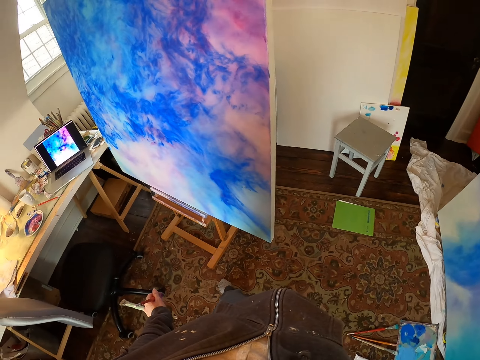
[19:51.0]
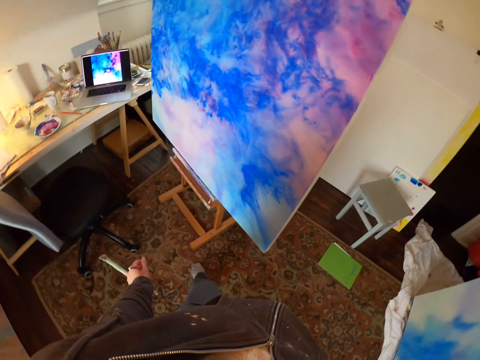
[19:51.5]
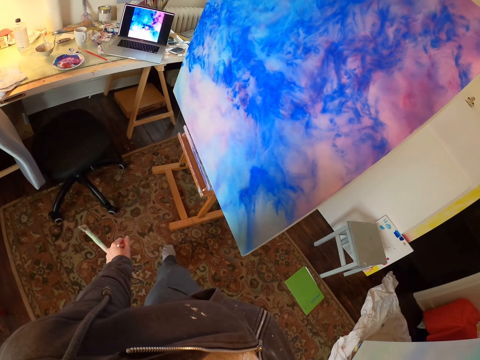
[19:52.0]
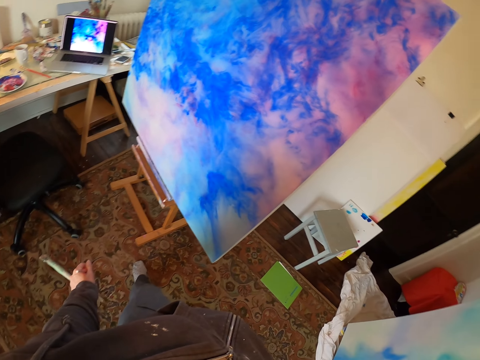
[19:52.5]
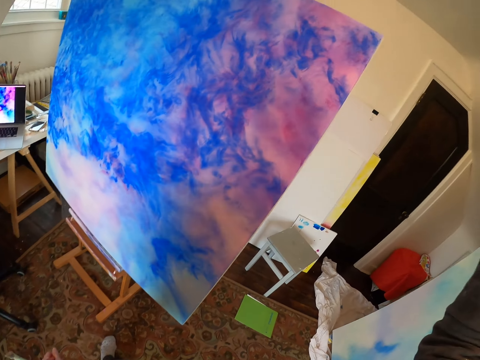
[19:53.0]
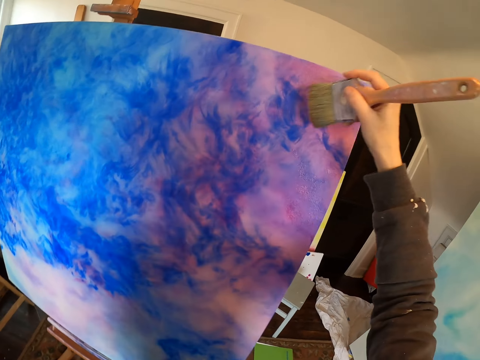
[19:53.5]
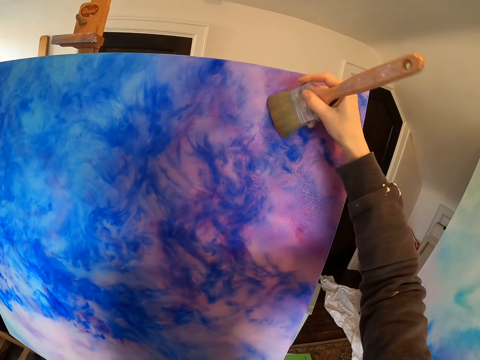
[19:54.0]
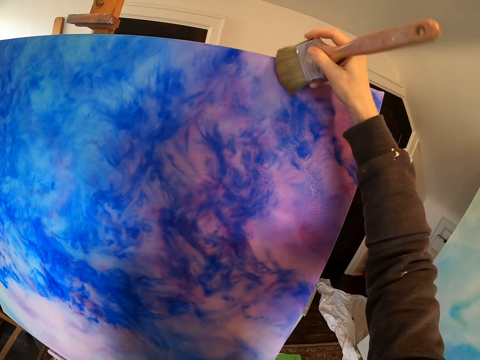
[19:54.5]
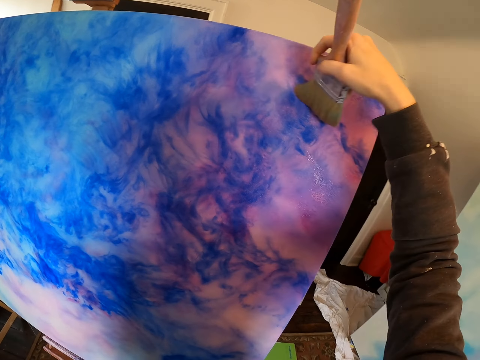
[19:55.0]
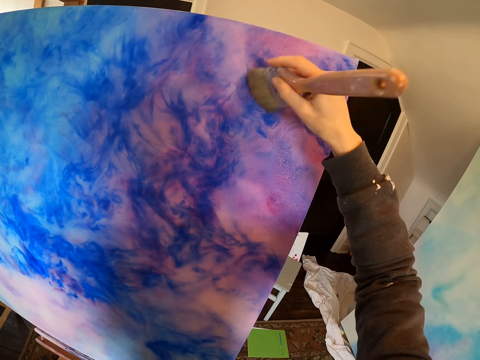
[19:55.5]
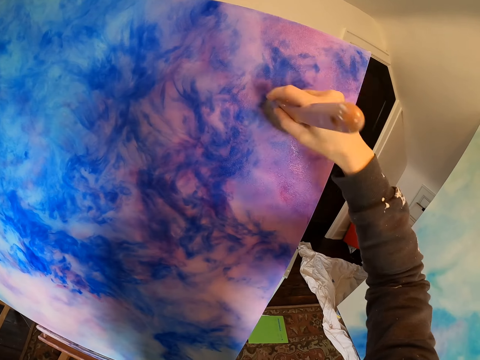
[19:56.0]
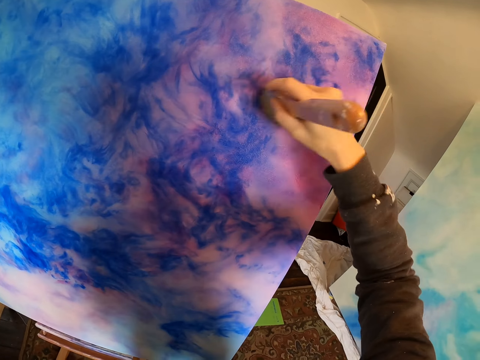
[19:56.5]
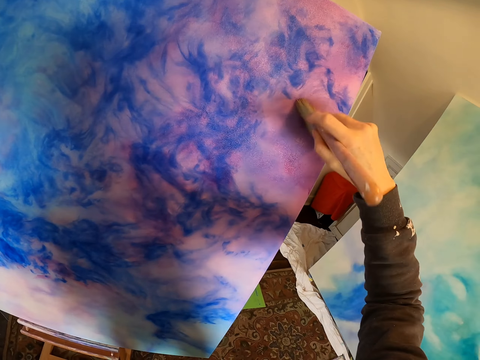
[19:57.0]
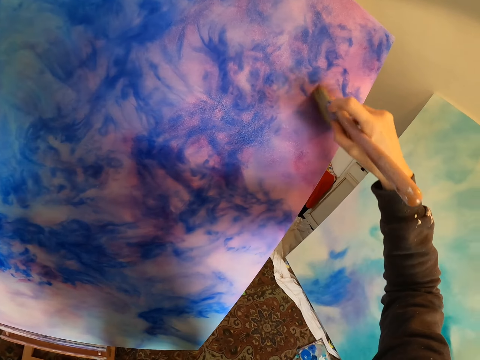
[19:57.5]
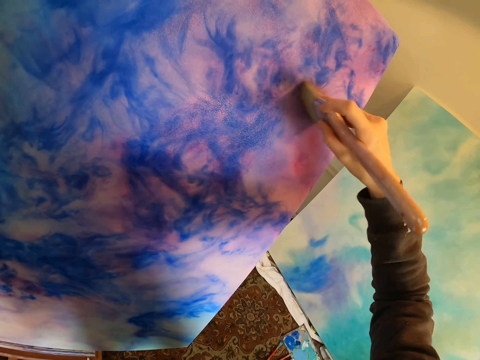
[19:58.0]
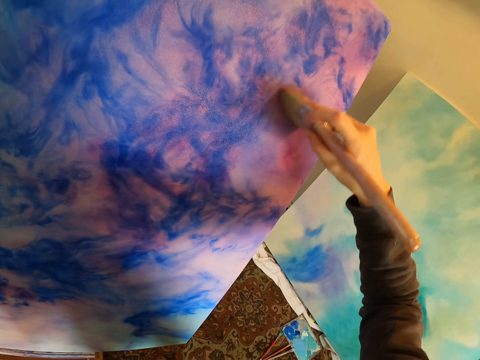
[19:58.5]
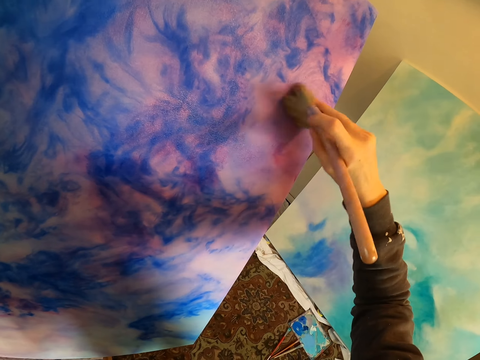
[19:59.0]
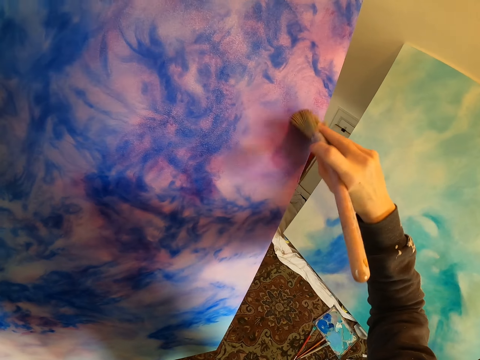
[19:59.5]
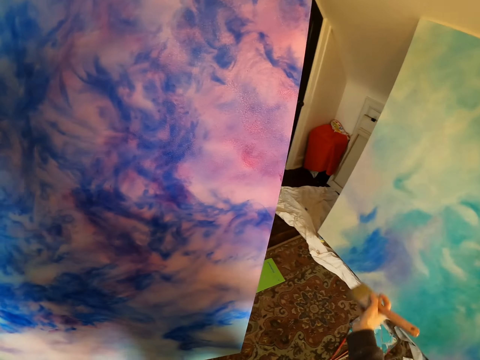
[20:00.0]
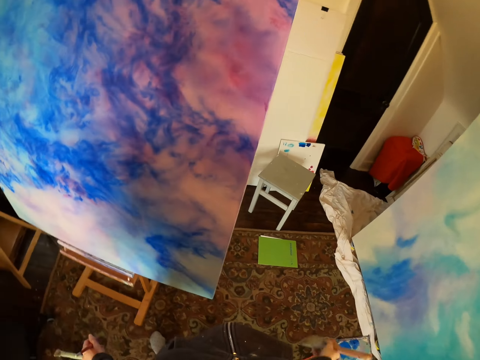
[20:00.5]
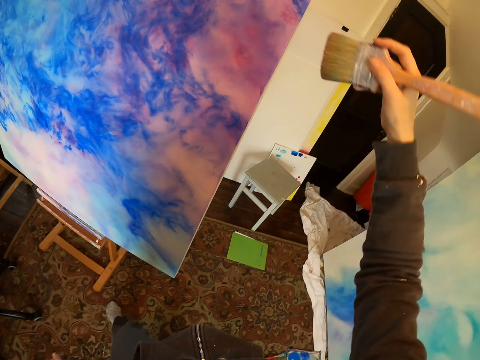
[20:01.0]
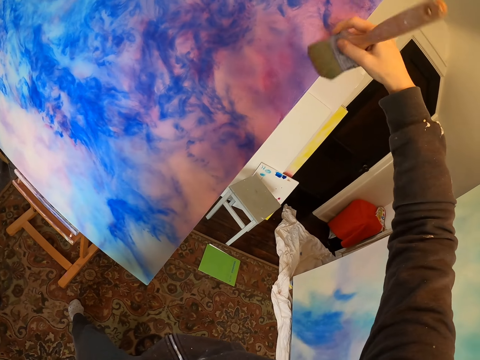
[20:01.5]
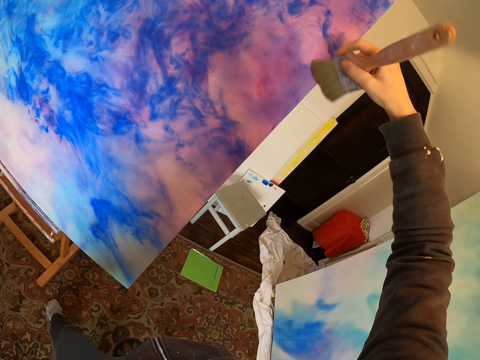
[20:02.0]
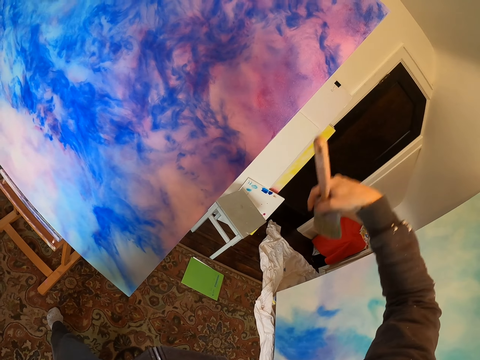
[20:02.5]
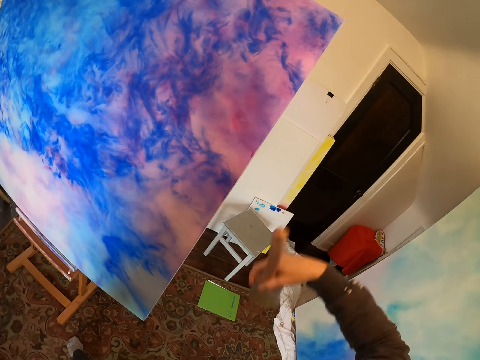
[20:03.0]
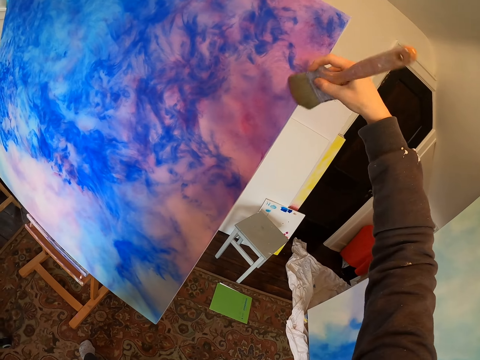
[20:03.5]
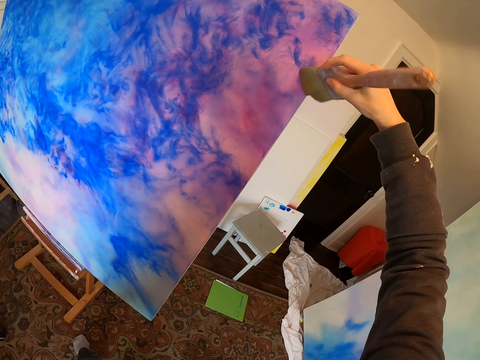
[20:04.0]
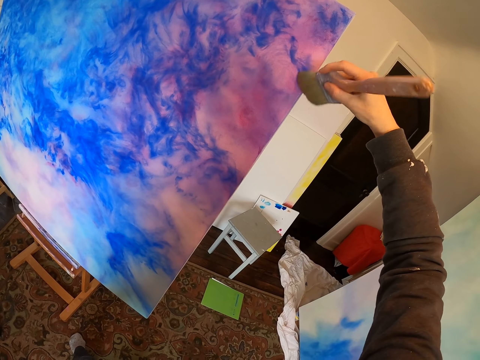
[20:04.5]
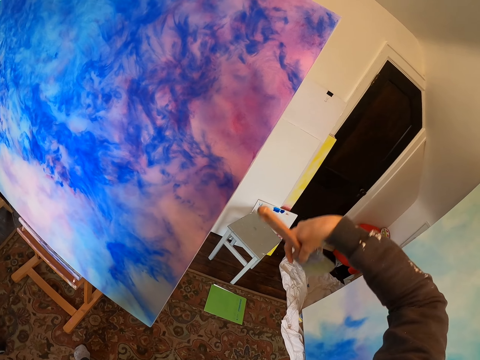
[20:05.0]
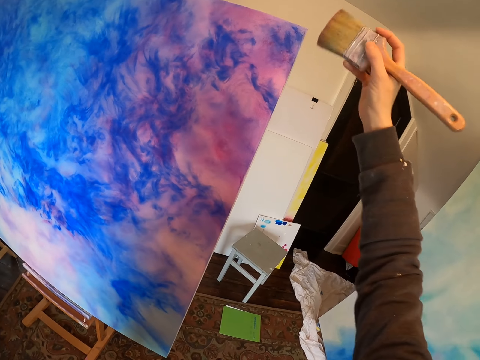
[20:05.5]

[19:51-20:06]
The camera wearer looks at the laptop screen. They paint on the paint board.

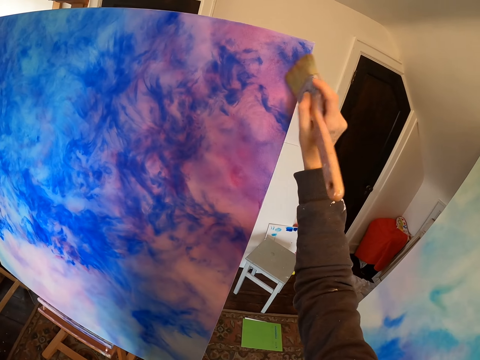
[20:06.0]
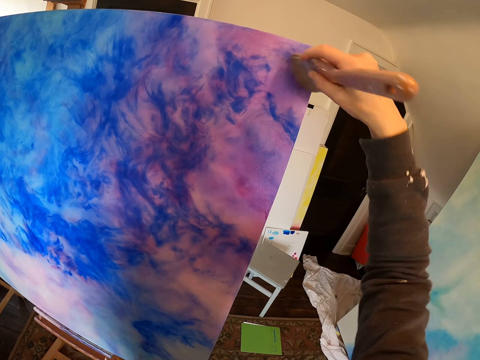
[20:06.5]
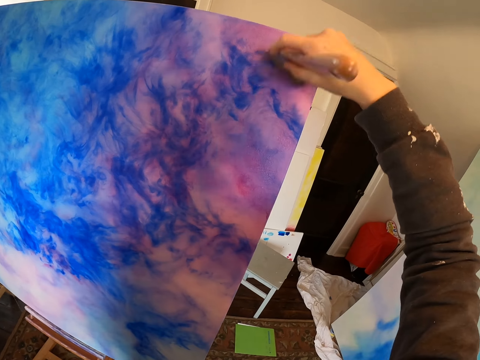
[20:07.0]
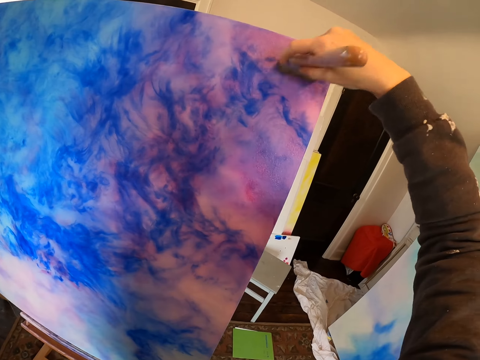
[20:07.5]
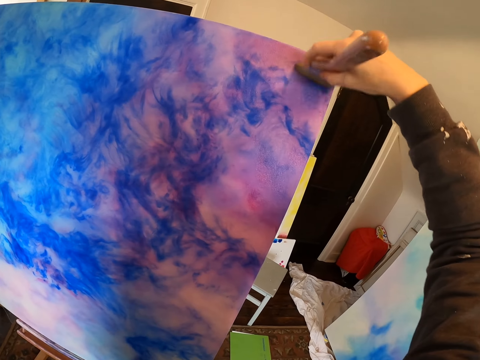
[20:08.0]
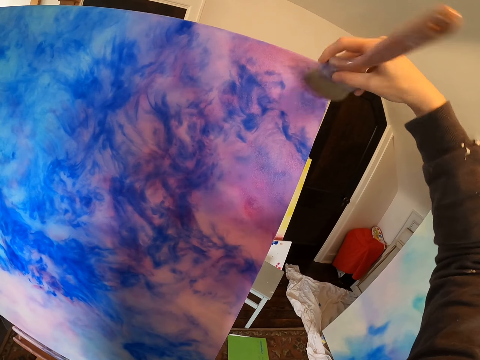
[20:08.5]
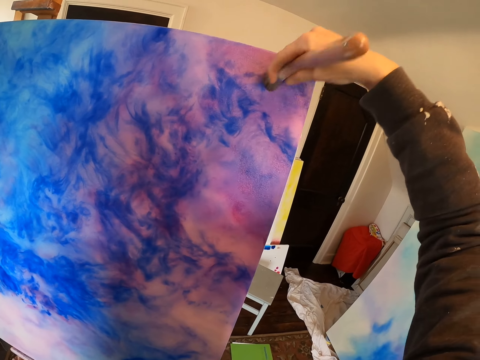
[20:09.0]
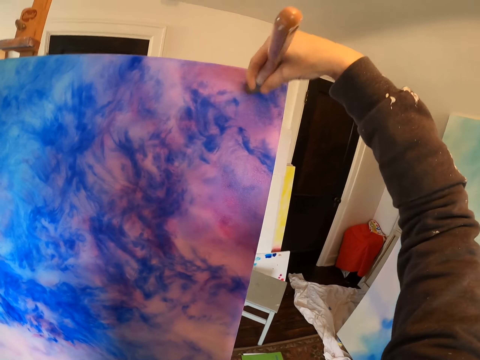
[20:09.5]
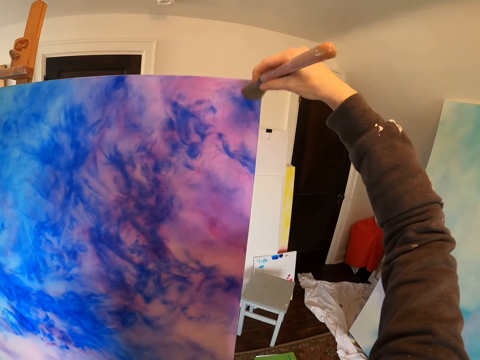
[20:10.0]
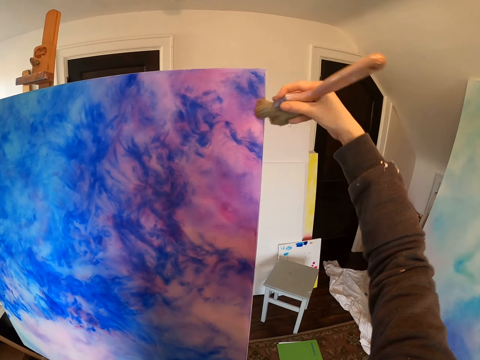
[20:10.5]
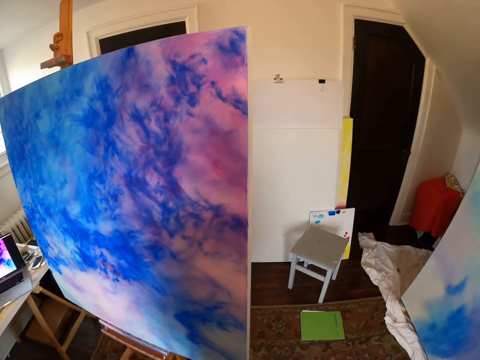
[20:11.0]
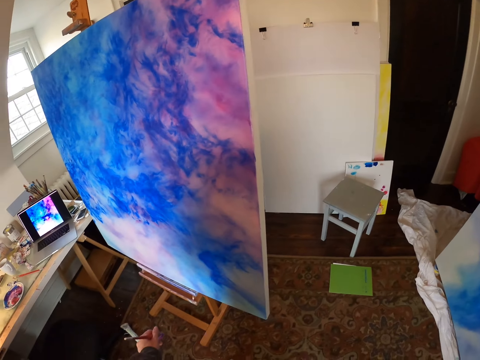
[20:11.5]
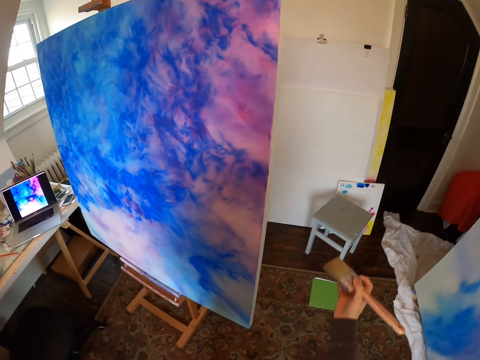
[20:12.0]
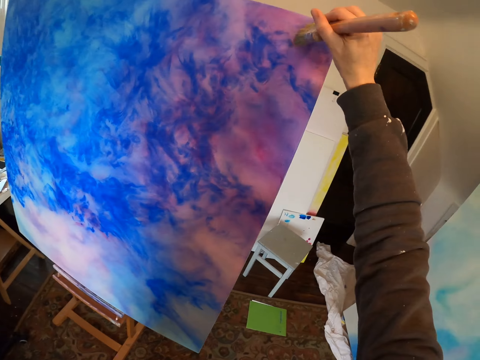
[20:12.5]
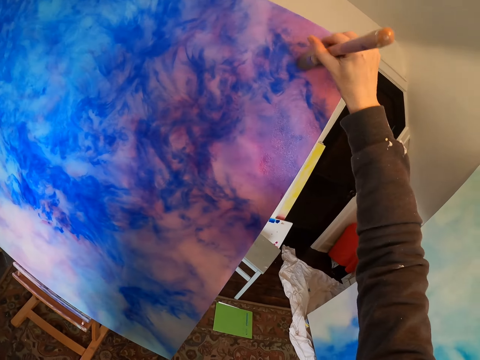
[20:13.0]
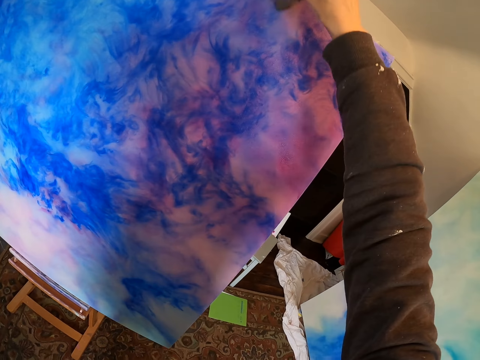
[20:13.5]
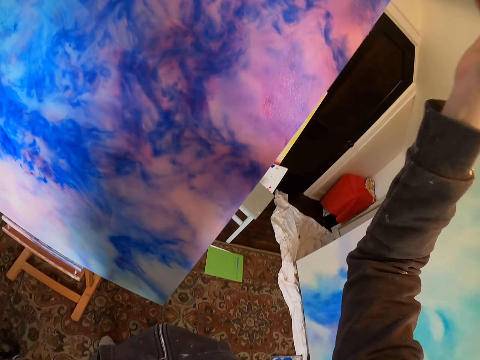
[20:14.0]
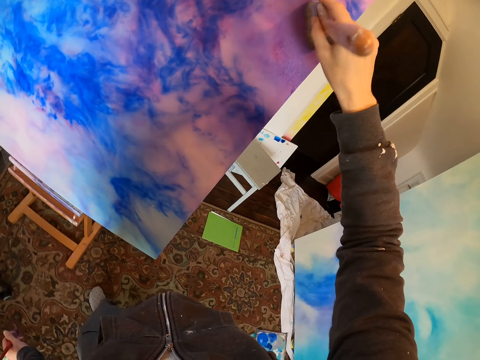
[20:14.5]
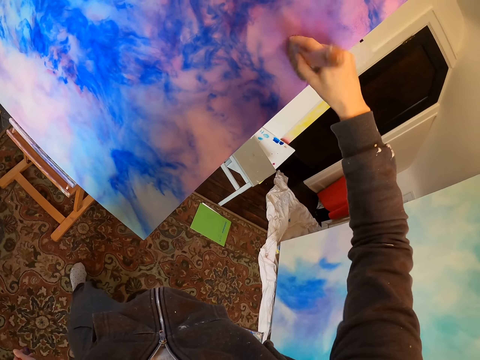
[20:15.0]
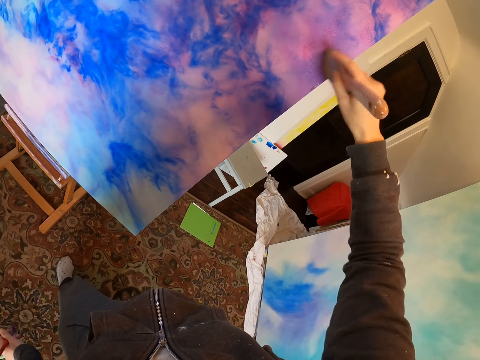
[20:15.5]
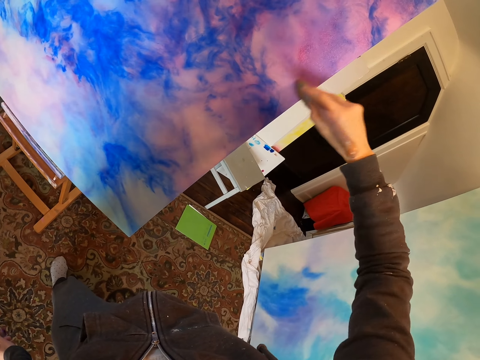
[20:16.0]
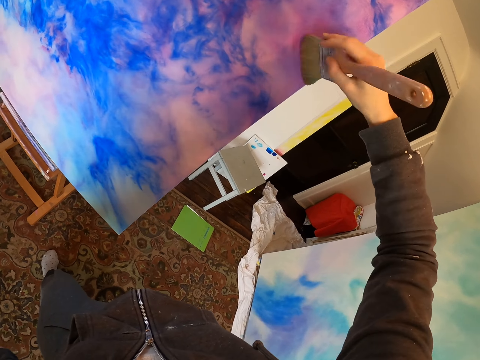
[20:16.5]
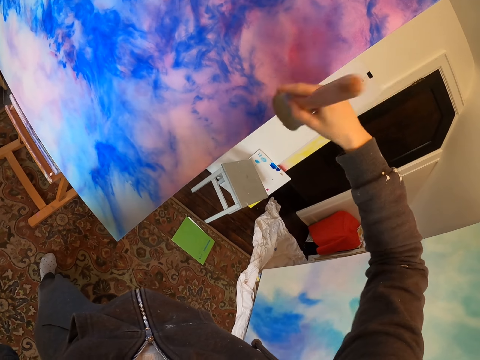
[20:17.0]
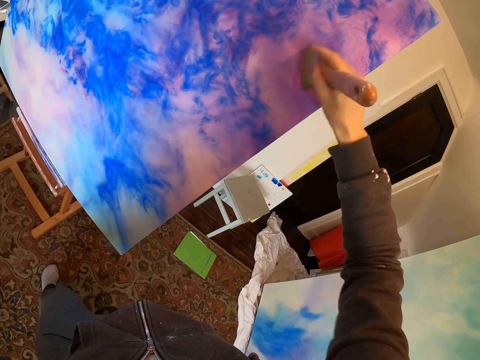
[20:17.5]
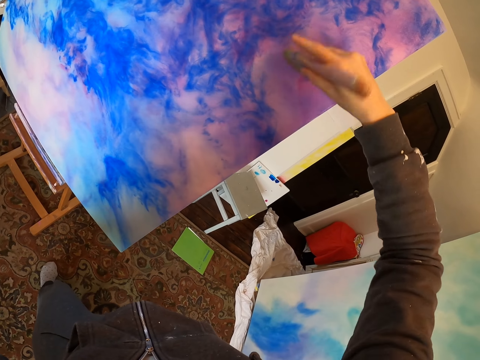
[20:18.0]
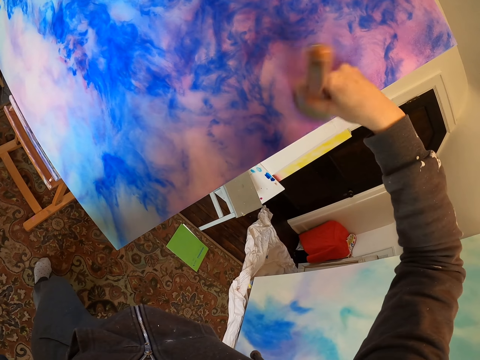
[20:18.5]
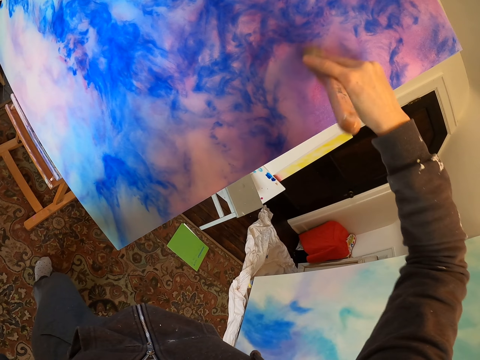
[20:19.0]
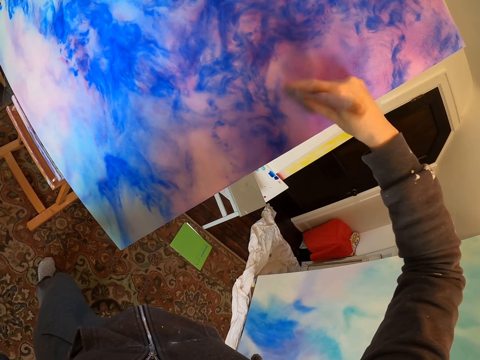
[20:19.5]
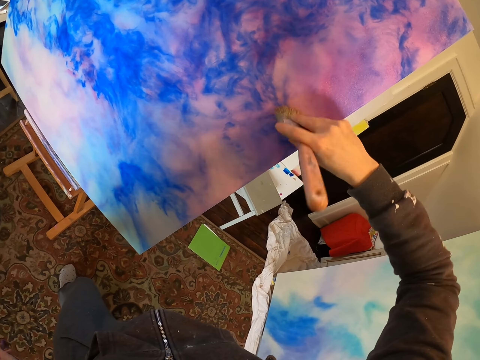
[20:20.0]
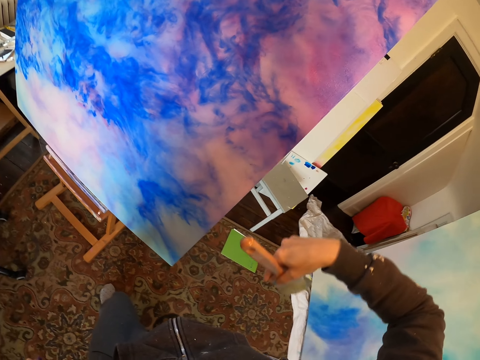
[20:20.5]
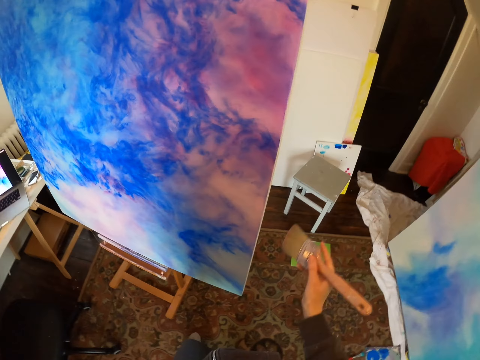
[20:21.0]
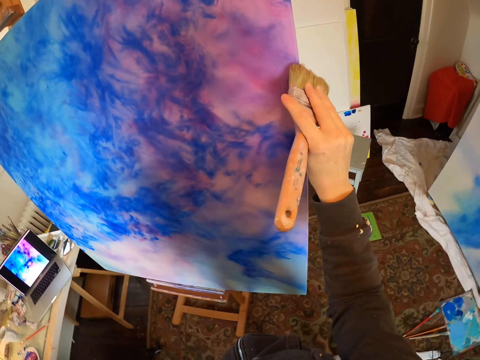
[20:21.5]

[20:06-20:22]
The camera wearer looks at the laptop. They paint on the paint board.
